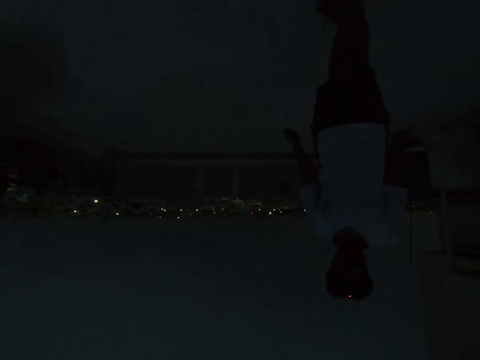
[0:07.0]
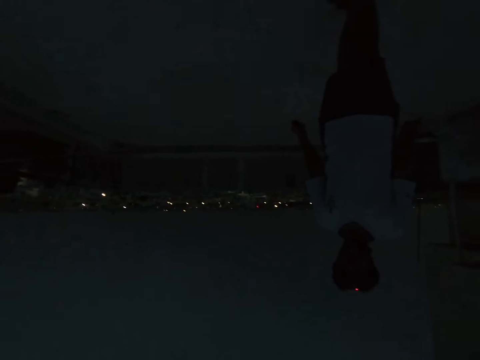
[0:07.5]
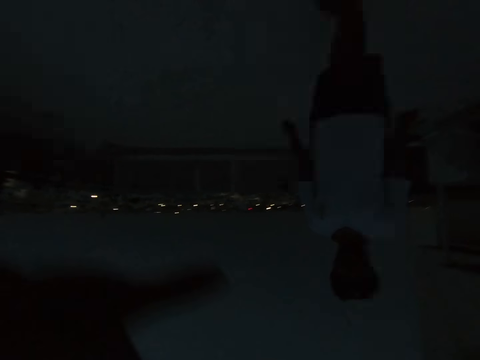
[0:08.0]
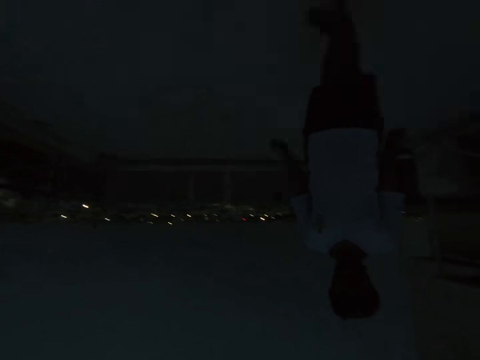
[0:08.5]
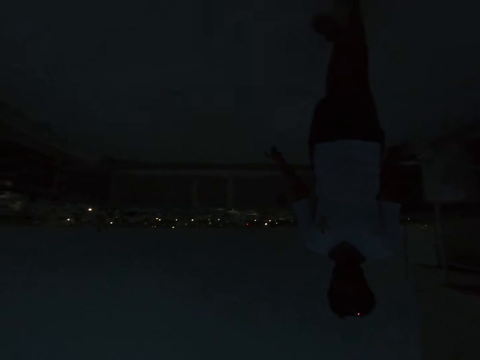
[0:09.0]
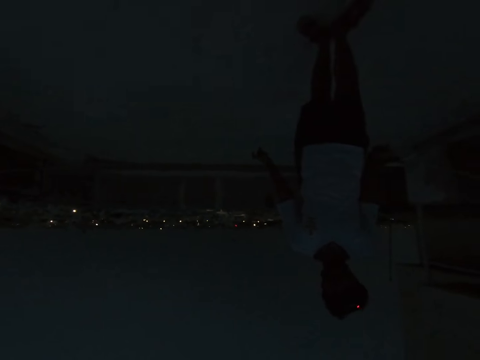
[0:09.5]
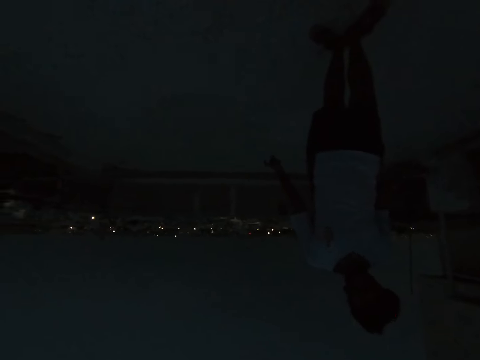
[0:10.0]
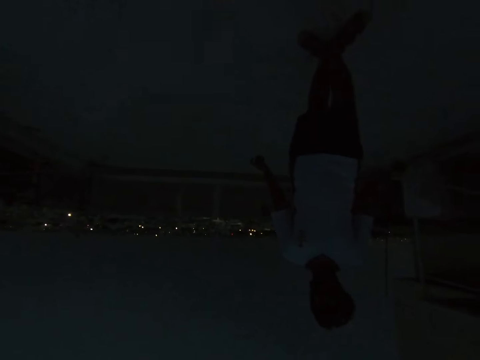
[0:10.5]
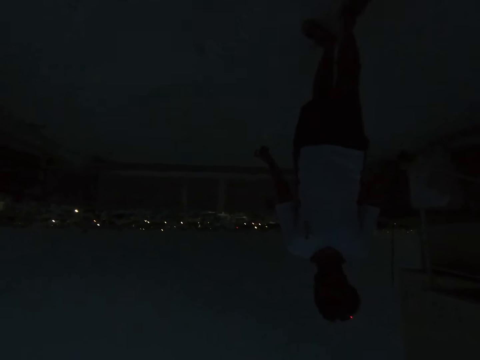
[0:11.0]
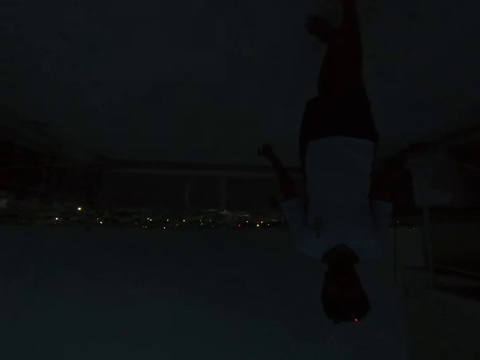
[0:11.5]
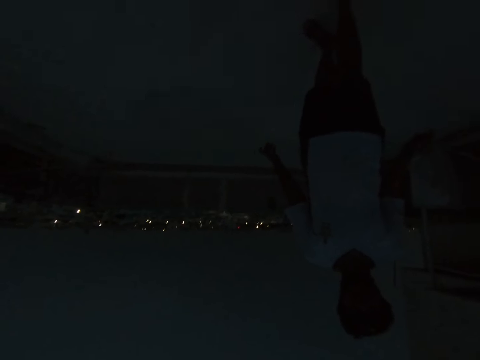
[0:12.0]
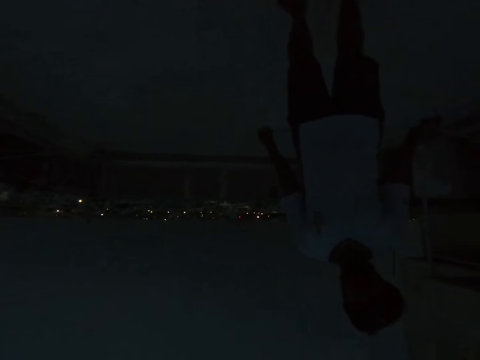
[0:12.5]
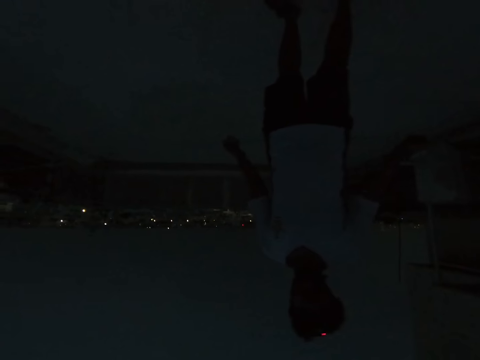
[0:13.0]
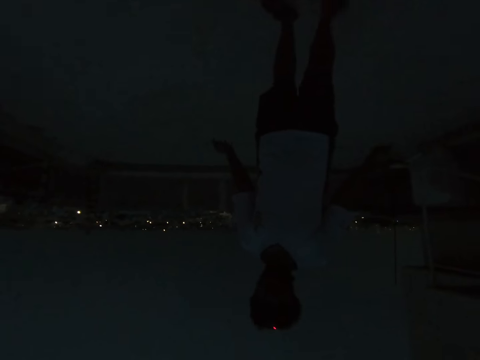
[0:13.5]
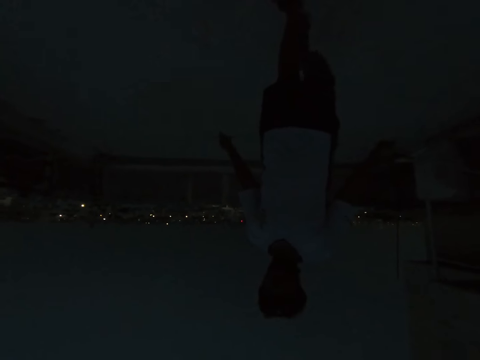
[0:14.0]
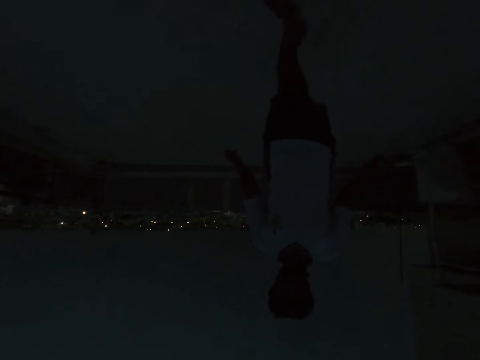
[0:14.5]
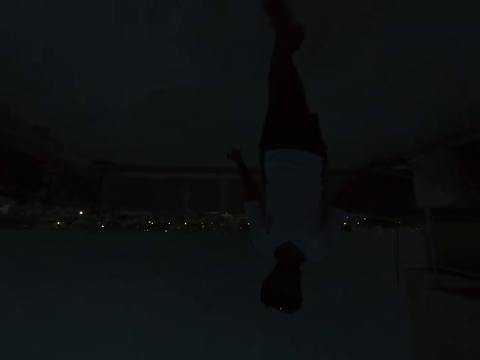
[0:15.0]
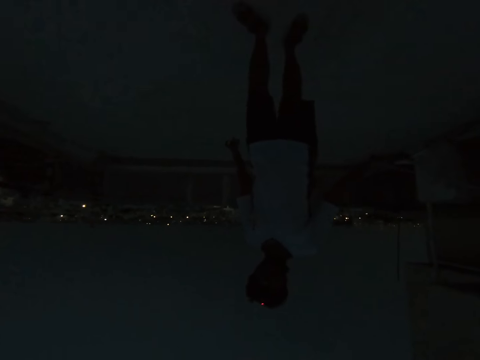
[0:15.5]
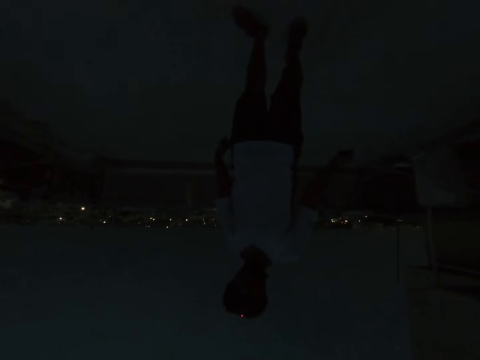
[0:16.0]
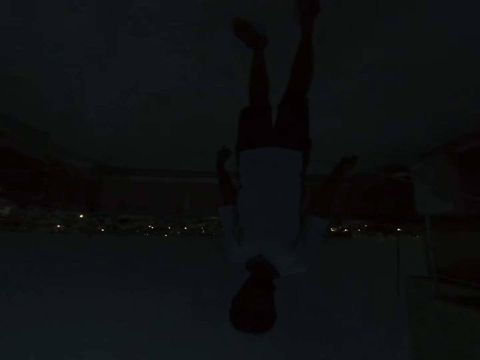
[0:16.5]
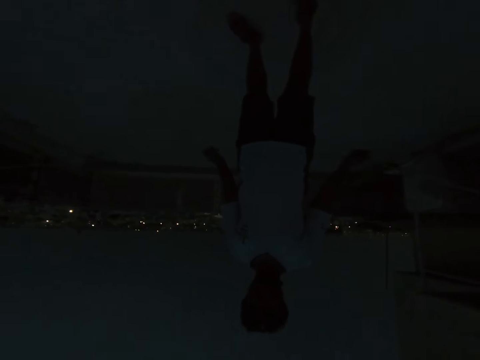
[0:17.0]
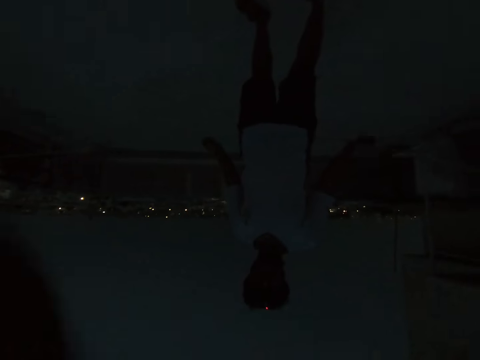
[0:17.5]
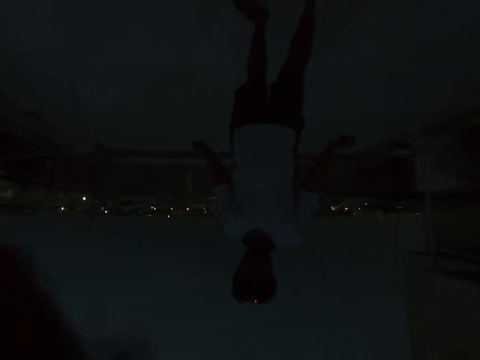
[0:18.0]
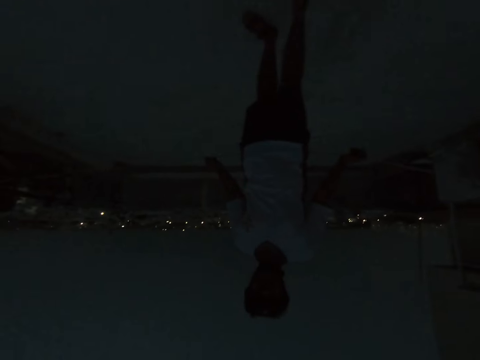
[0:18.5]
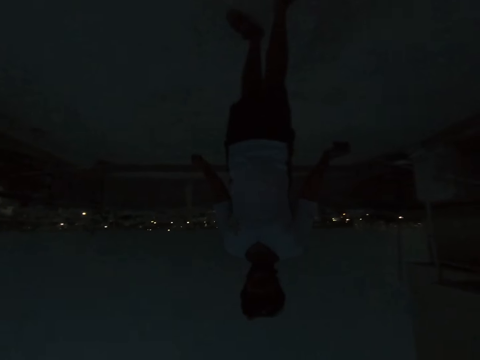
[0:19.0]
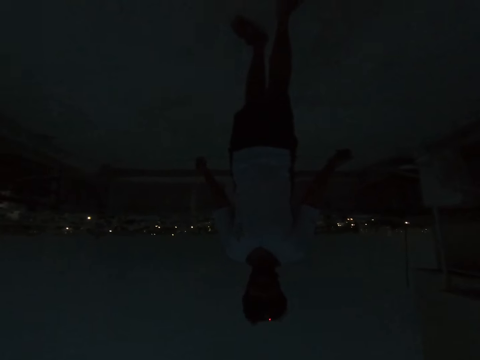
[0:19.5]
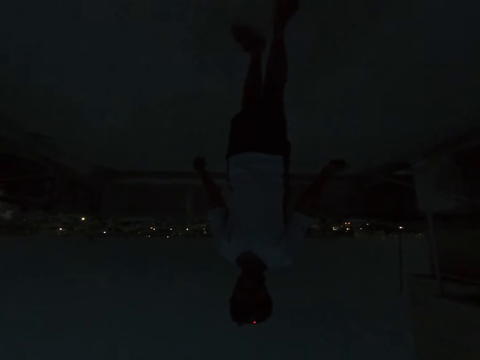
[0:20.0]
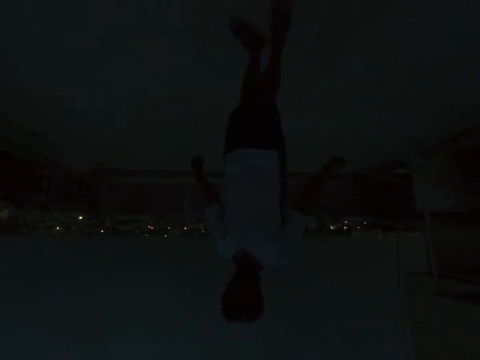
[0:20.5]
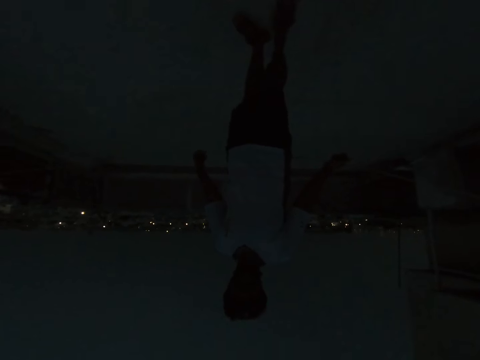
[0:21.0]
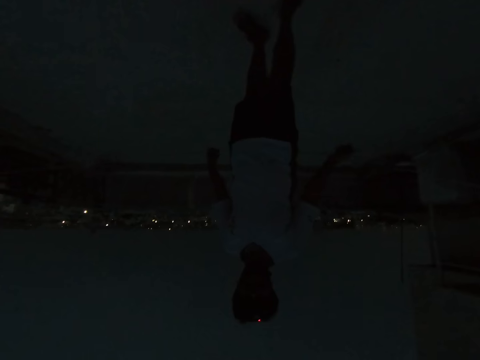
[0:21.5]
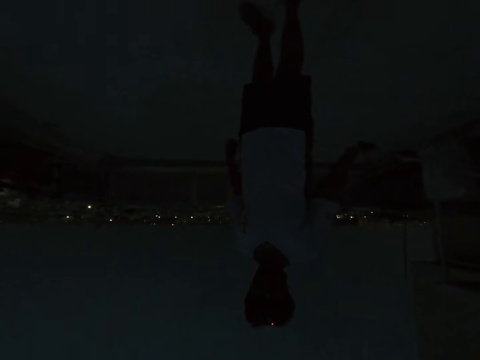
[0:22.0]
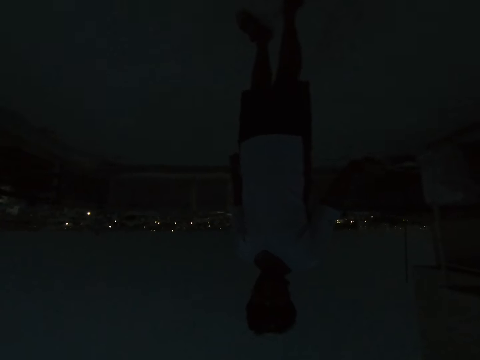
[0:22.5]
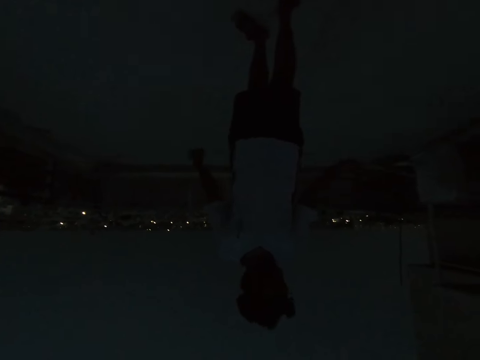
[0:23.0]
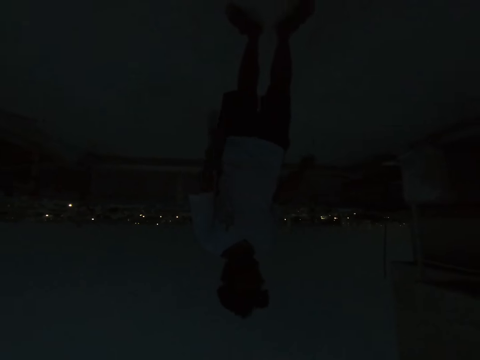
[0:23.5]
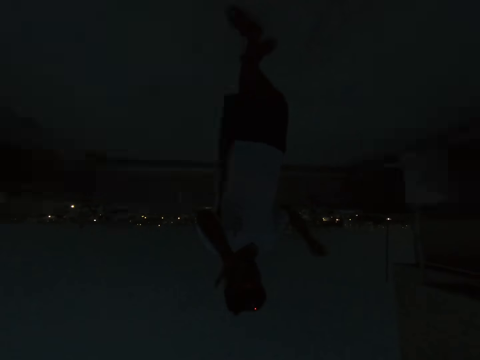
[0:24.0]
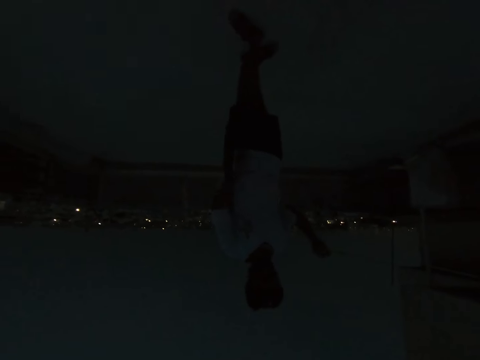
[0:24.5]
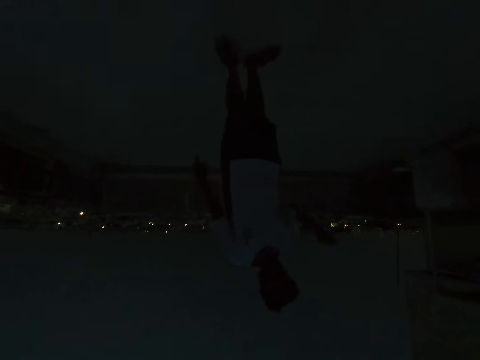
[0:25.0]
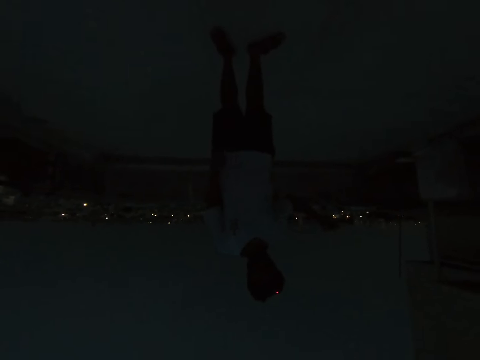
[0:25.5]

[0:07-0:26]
A man talks to the camera wearer. The camera wearer points the hand forward. They converse with the man. The man moves around.

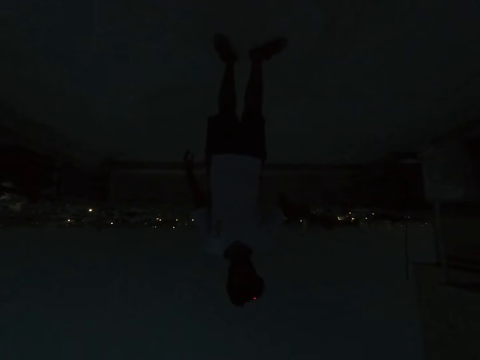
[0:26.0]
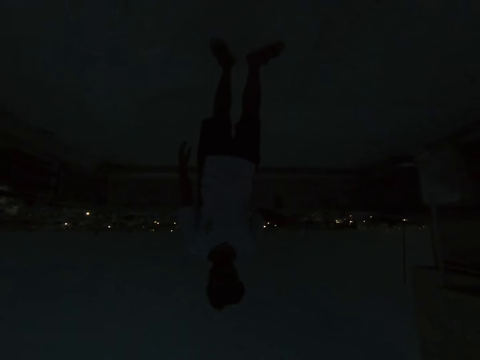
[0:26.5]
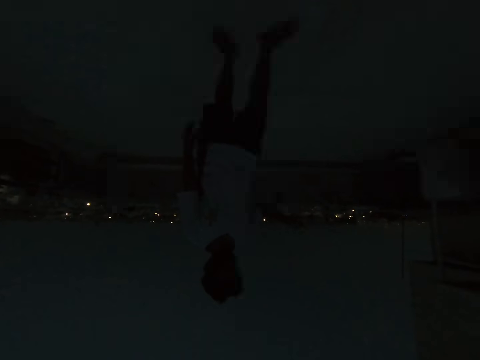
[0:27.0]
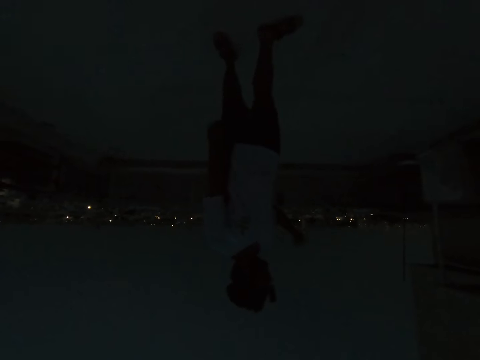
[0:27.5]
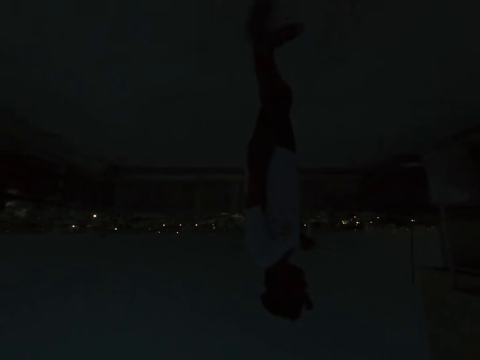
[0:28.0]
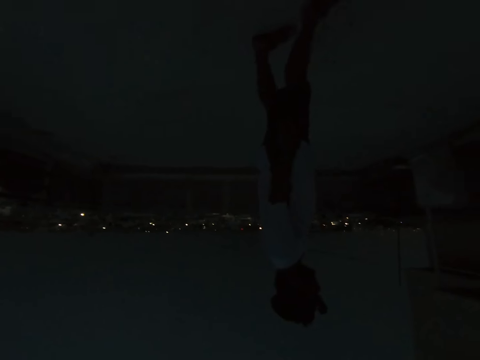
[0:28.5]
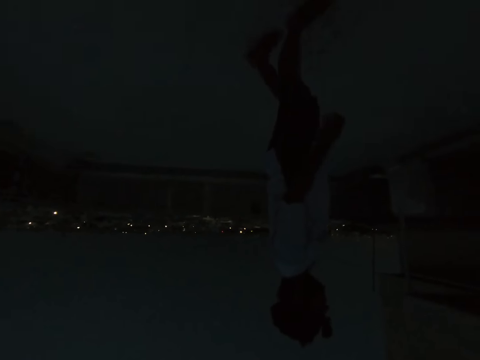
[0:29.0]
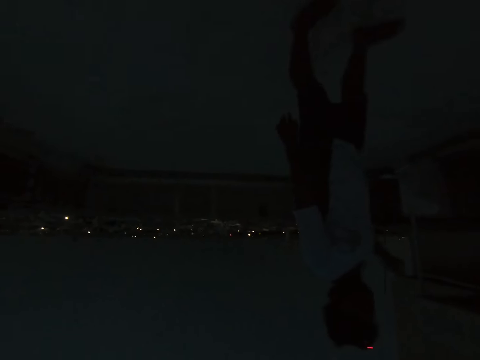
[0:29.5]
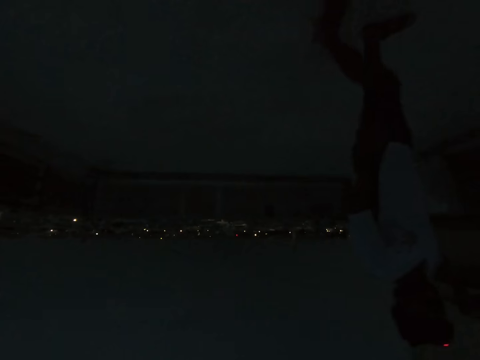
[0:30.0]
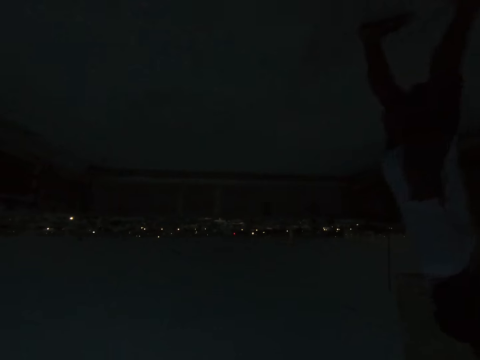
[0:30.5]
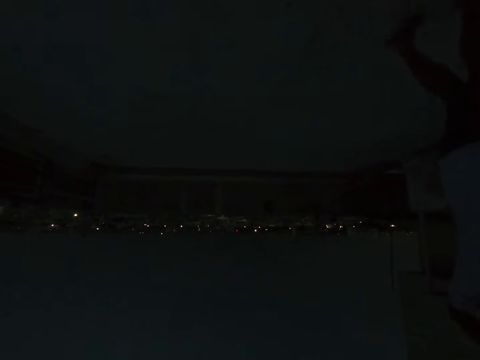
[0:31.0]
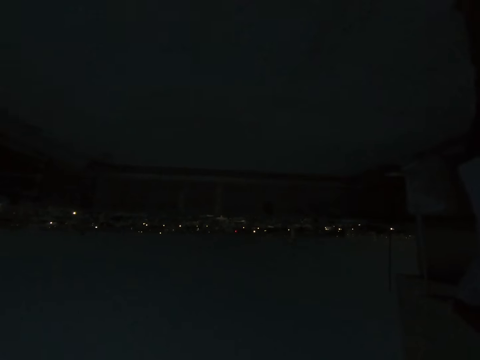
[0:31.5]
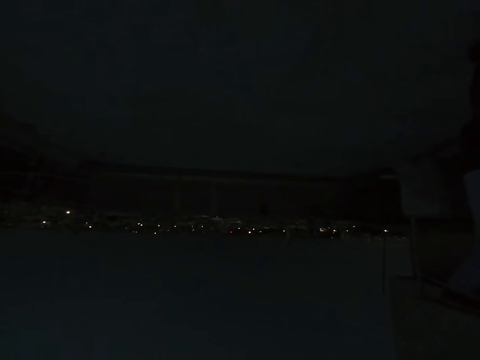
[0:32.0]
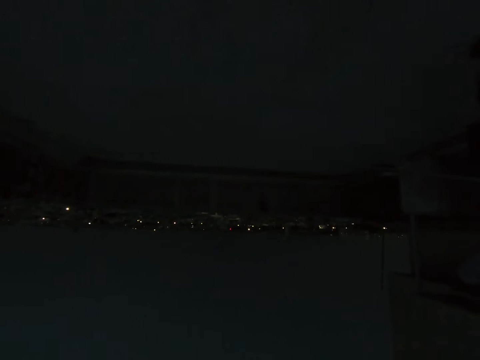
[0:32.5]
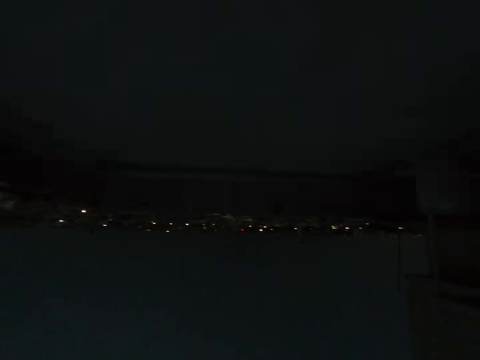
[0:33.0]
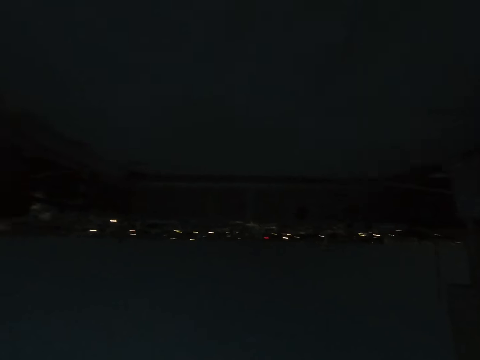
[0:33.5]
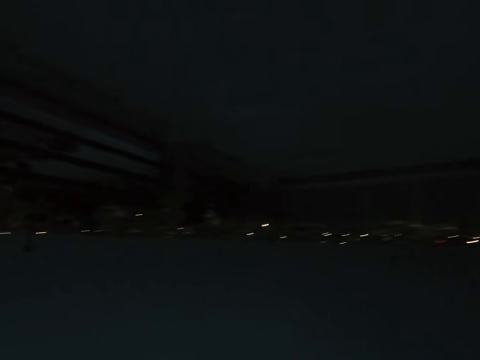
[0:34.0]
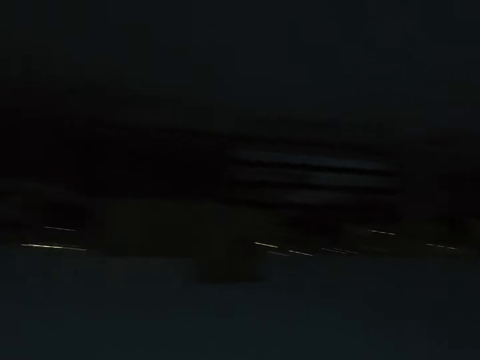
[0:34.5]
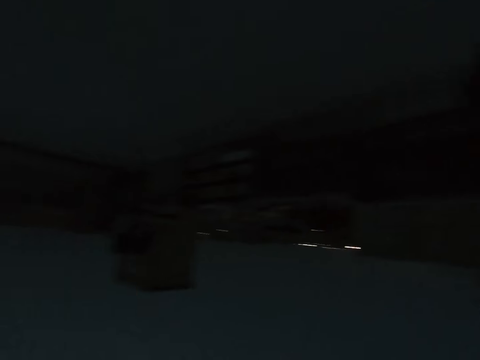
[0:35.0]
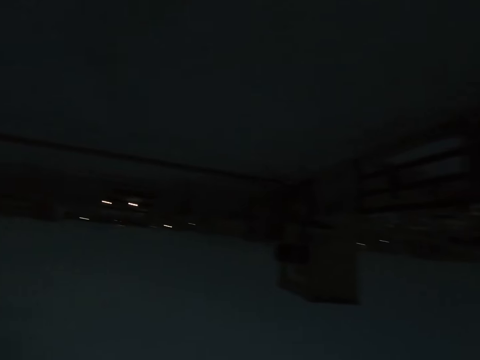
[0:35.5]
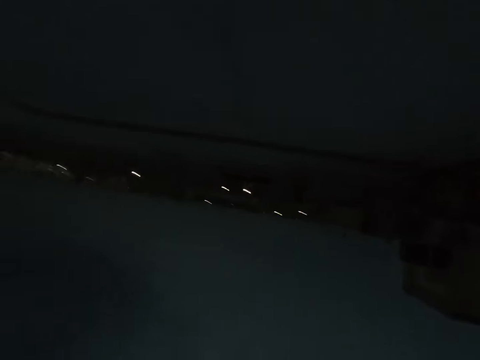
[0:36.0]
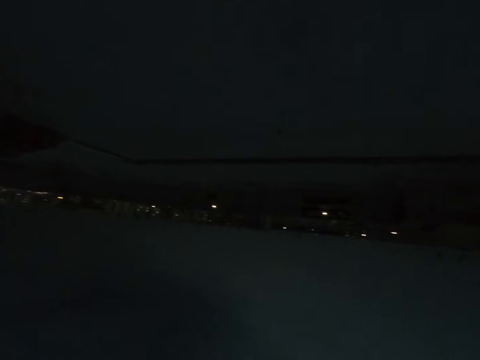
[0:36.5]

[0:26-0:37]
The male walks away. The camera wearer looks around. They move around.
